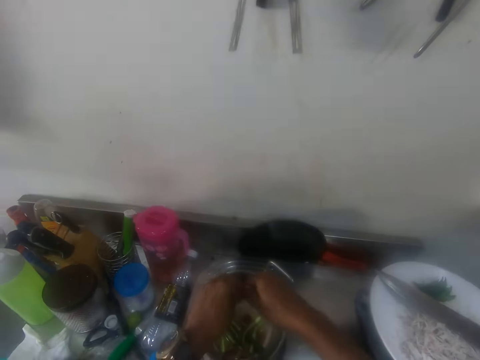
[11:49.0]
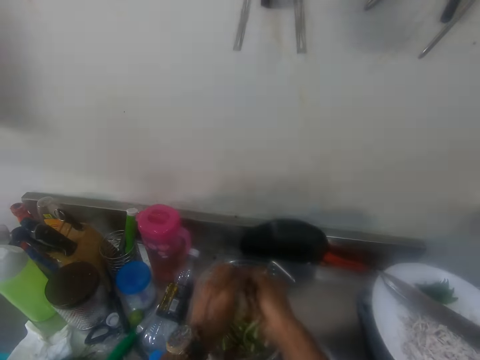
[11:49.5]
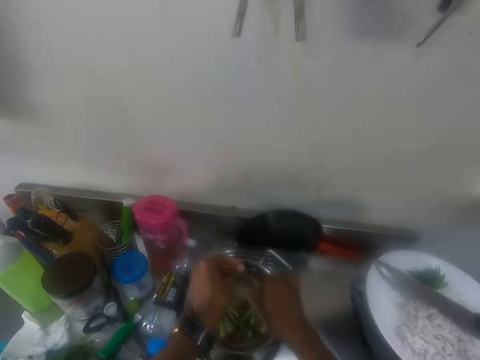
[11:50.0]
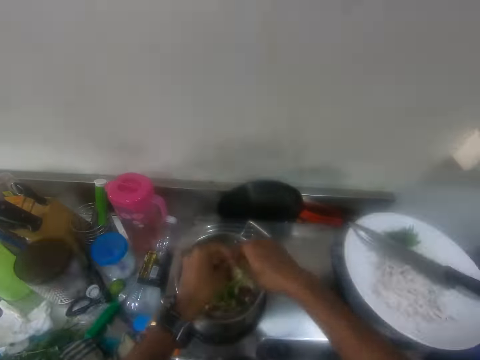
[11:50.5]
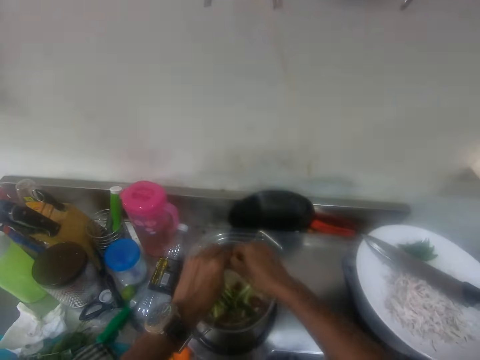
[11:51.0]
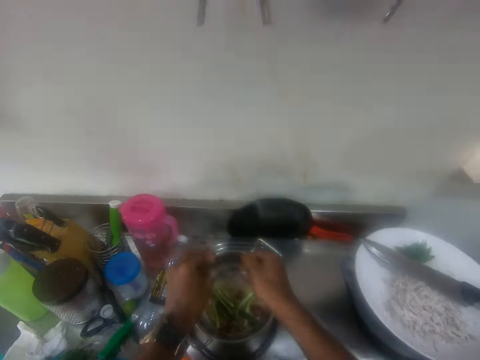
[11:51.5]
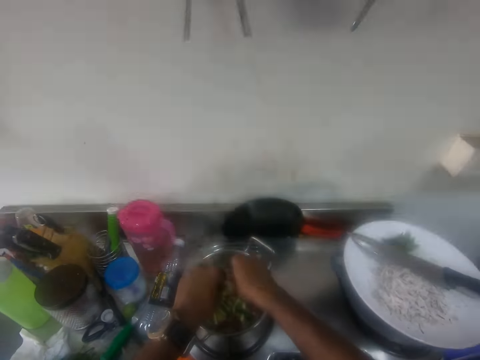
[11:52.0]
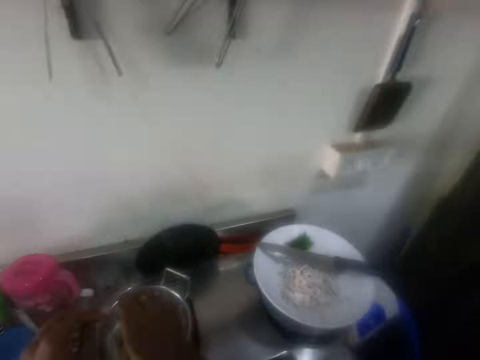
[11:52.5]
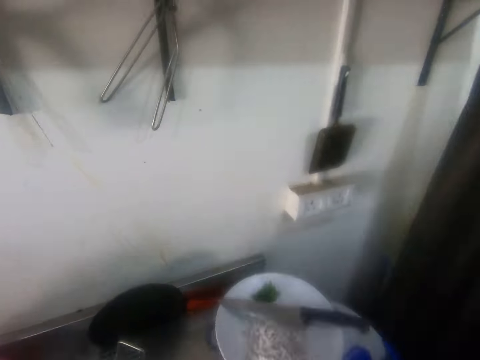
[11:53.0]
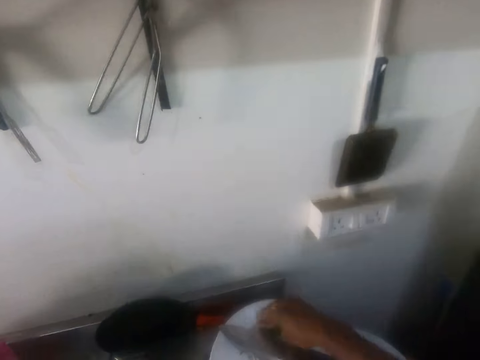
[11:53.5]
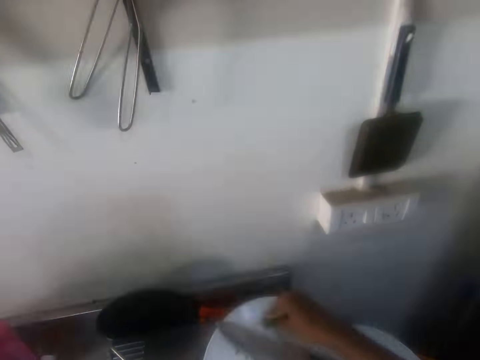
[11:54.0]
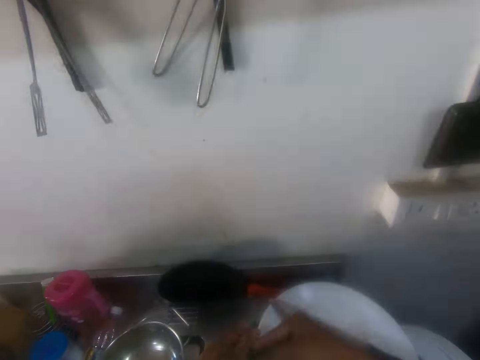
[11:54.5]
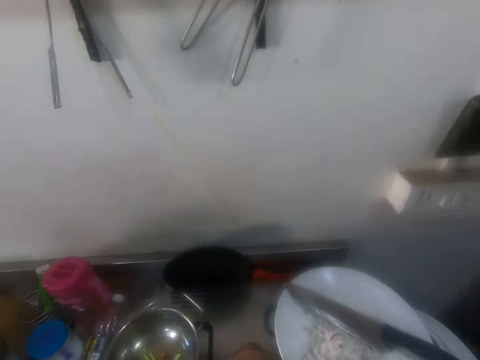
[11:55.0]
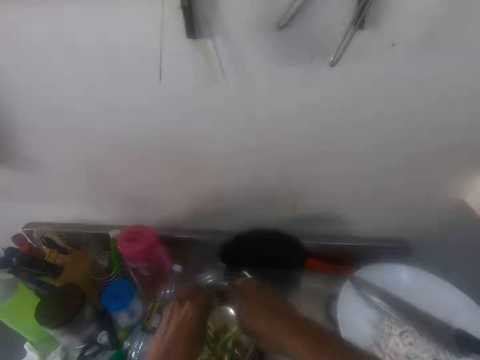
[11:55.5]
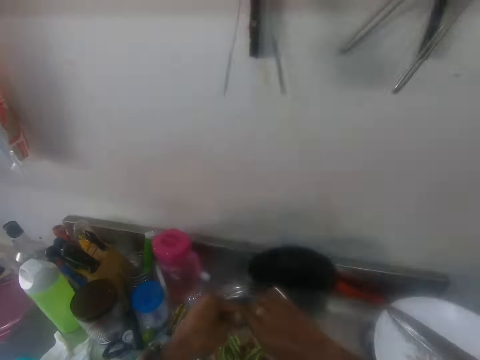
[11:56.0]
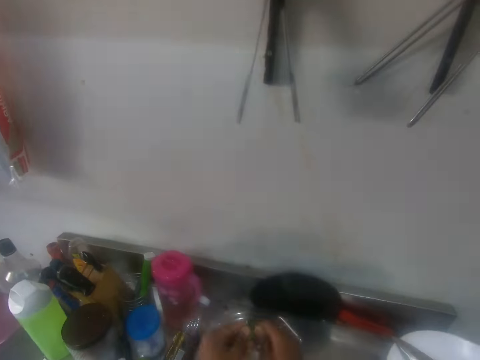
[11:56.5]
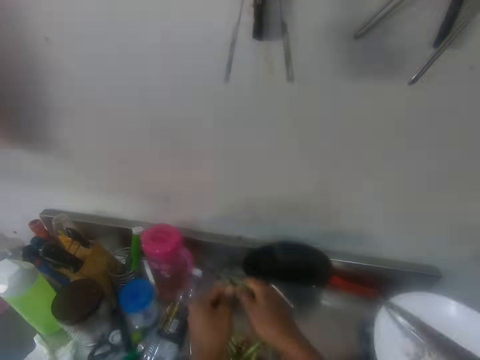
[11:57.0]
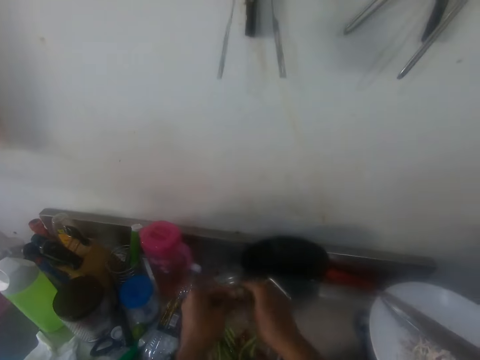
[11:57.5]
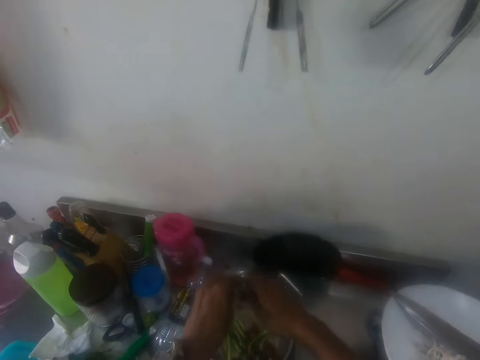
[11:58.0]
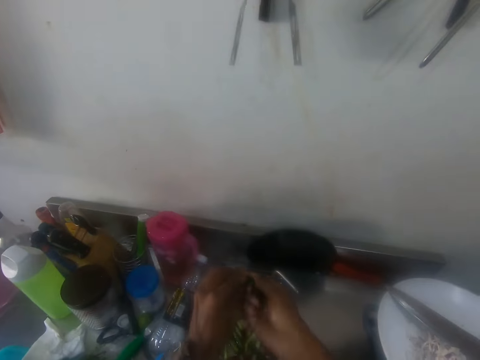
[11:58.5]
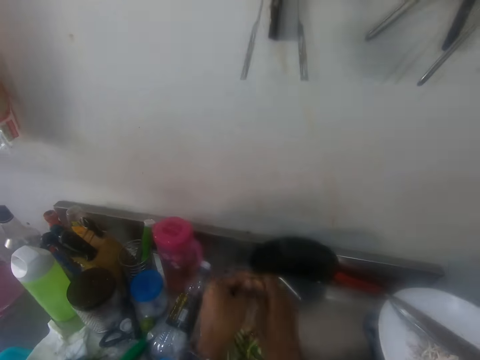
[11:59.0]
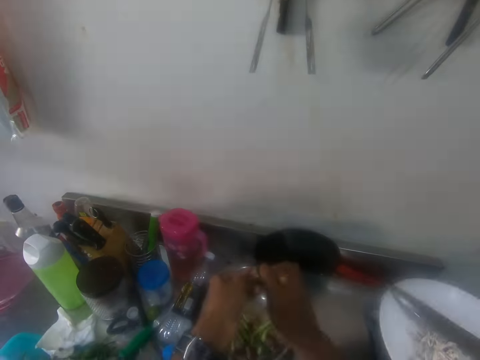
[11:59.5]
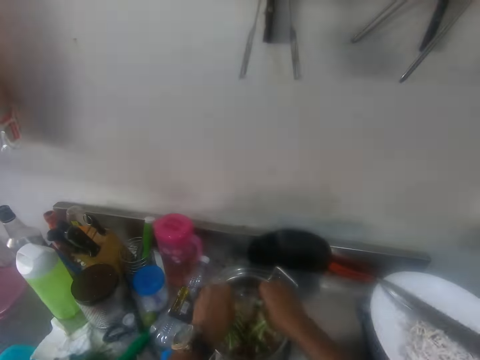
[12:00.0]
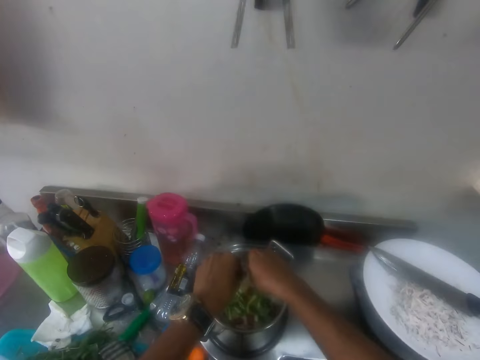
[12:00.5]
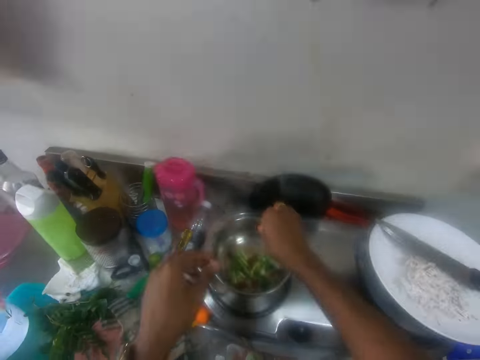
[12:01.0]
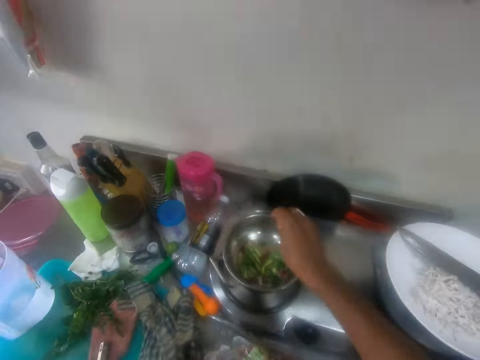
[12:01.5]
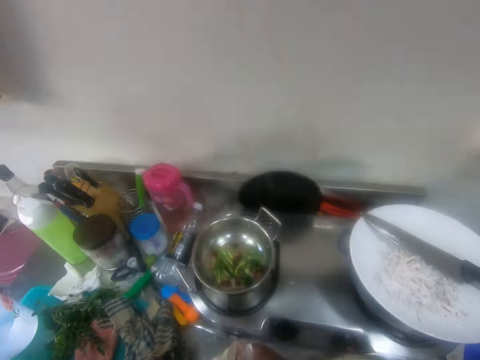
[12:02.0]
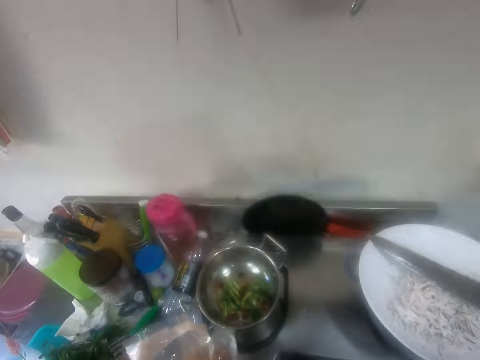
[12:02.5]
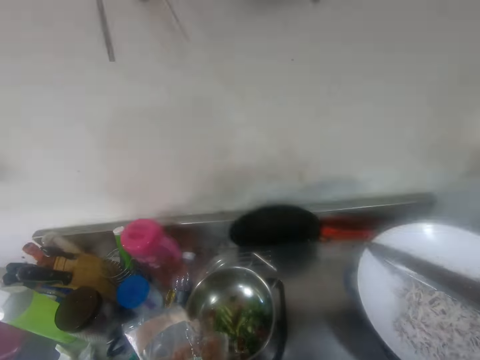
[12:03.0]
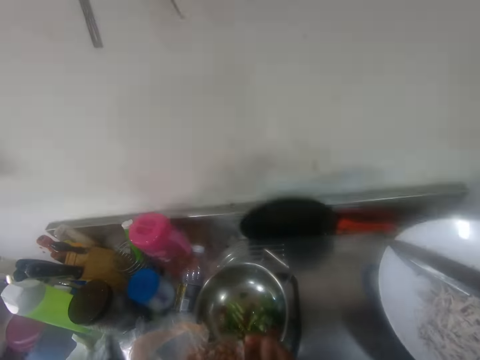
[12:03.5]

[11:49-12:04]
The camera wearer cuts spices with his hand. He puts the spices in the pot. He cuts the spices with his hand. He puts the spices in the pot. He moves around. He picks up the coriander leaves in the plate on the table. He cuts the coriander leaves in the cooking pot on the table with his hands. He puts the leaves in the pot. He picks up a pack of something. He holds something with his left hand.

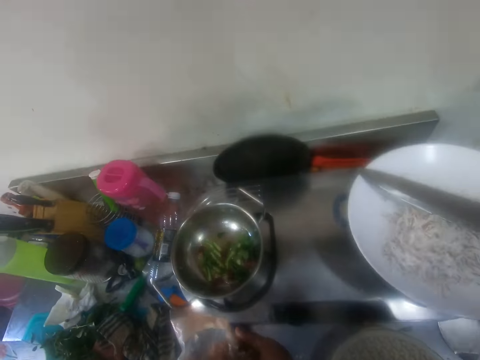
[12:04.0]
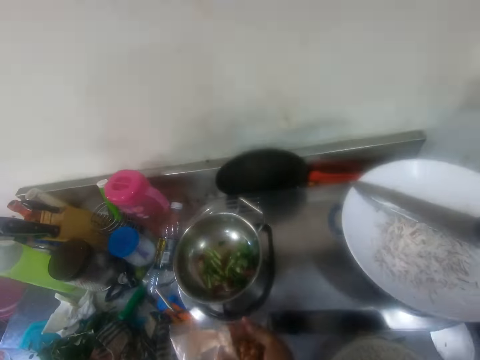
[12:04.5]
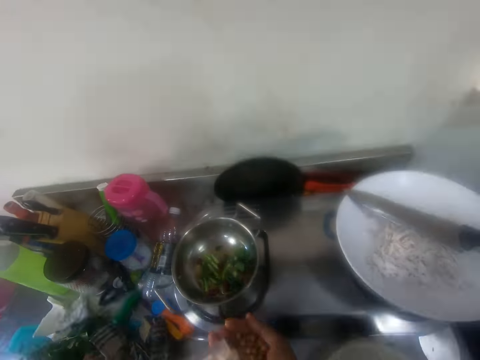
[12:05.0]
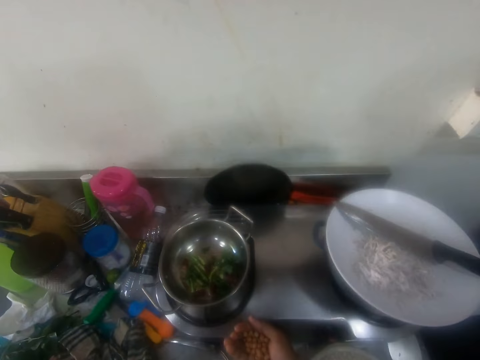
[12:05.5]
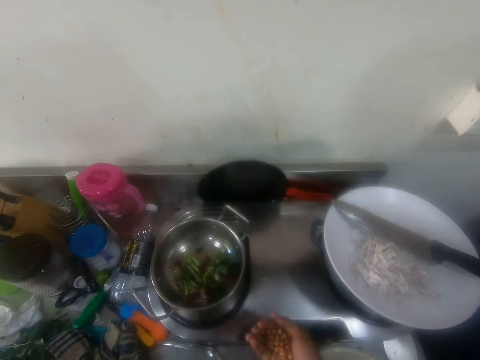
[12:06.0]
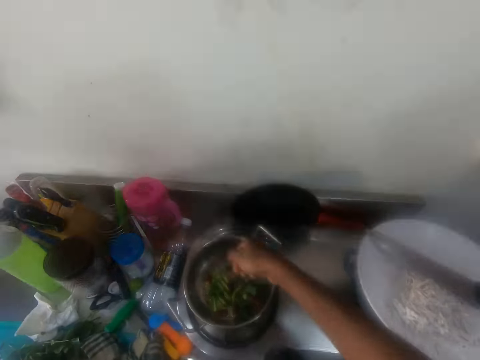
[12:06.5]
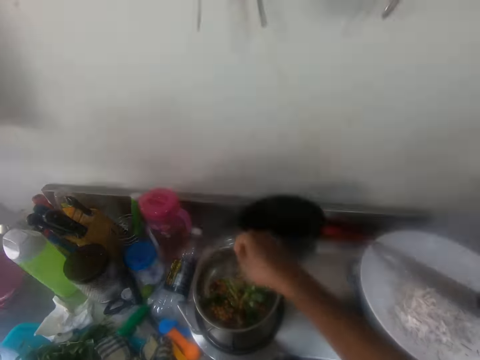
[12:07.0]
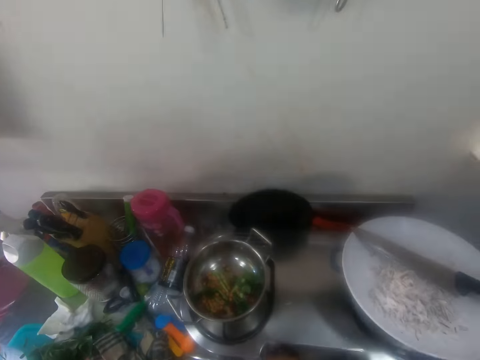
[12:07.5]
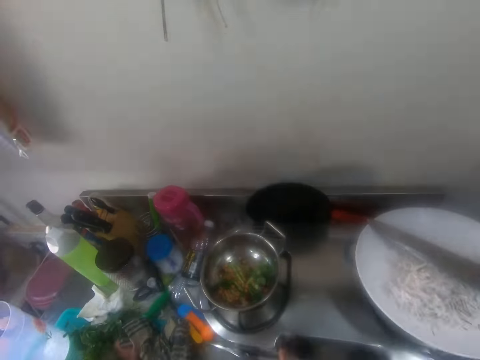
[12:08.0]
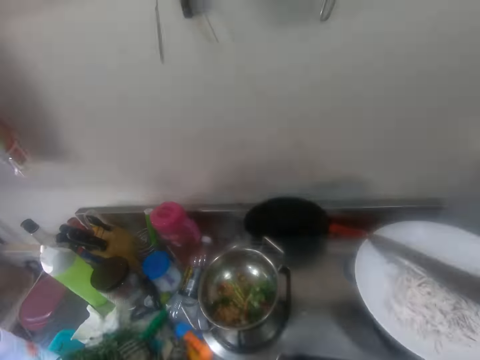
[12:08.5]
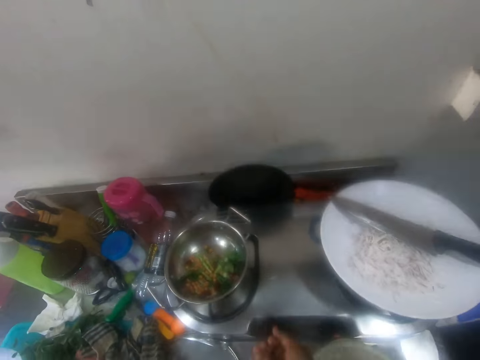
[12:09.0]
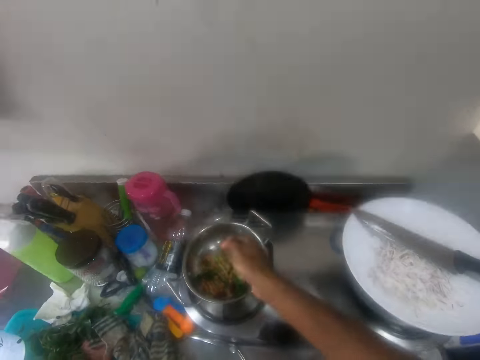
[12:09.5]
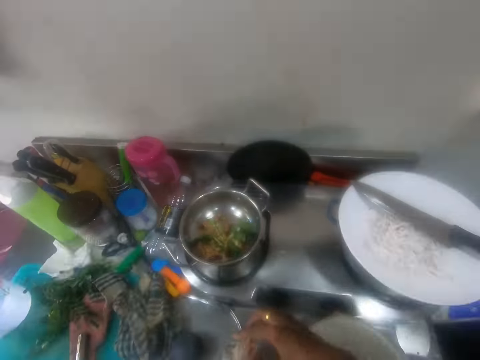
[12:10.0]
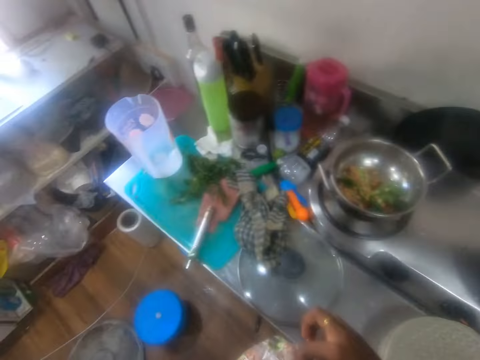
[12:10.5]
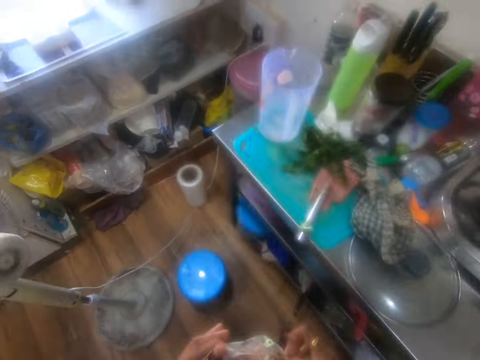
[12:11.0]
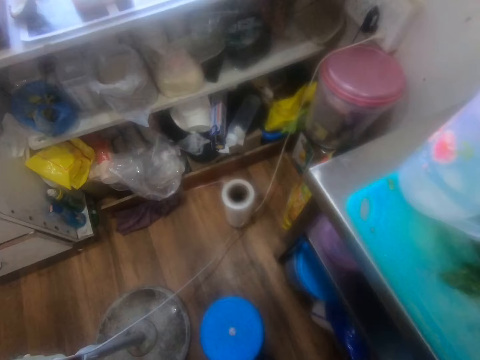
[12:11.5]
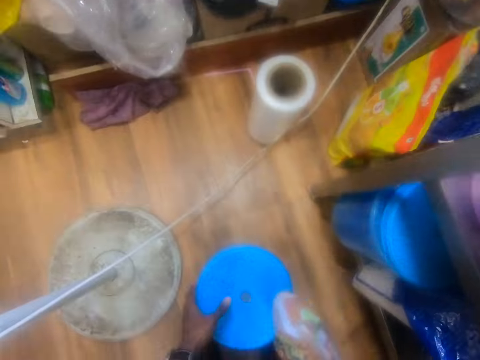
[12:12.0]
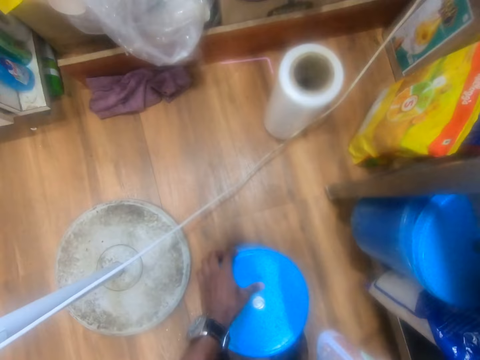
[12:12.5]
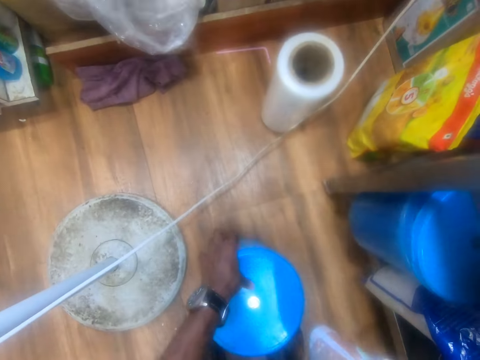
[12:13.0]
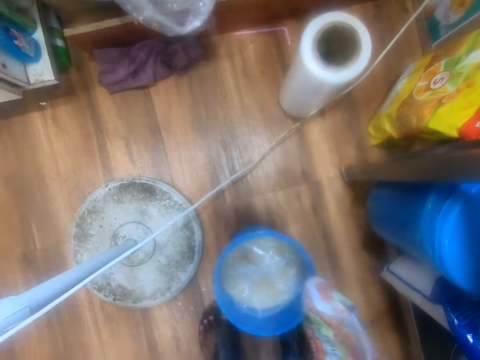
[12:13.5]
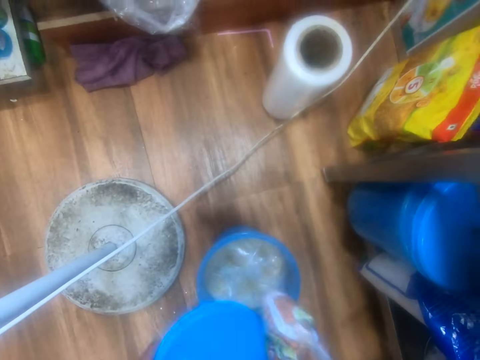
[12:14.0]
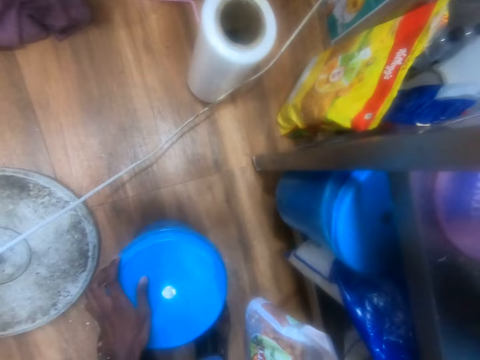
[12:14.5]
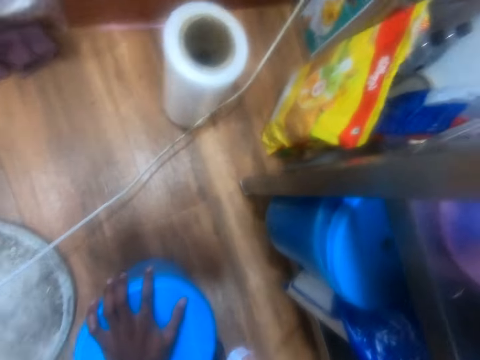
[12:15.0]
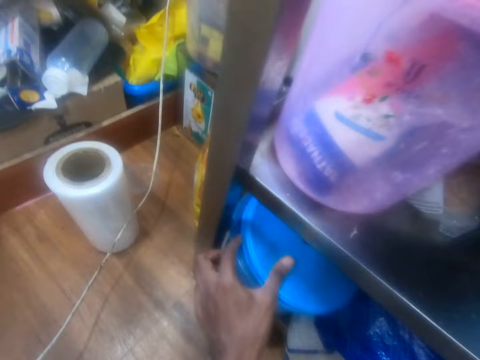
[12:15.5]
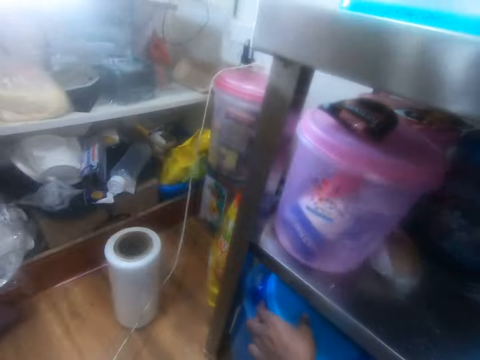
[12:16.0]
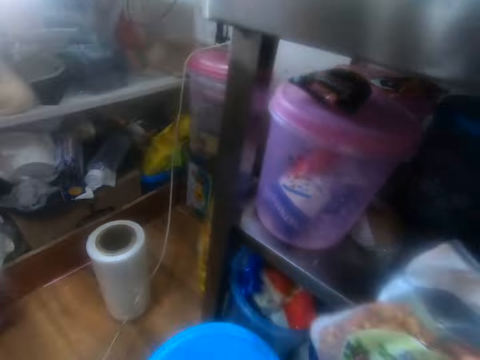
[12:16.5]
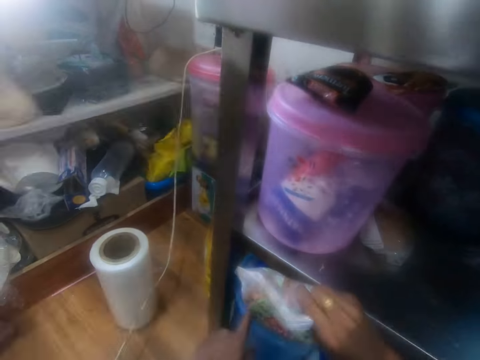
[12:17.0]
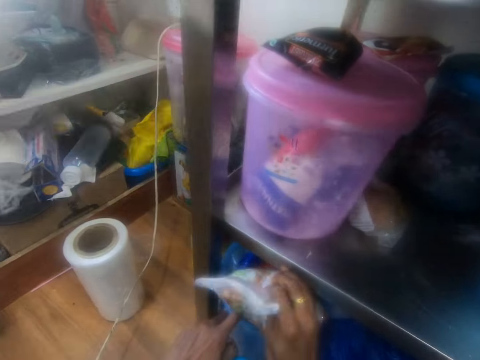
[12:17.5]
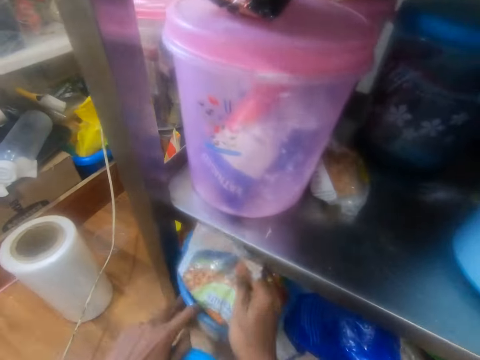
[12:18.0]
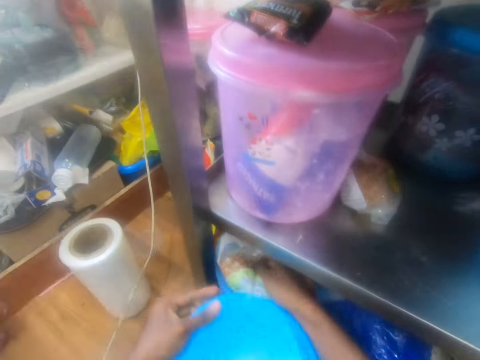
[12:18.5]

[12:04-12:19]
The camera wearer puts something on his right hand. He puts something in the cooking pot. He puts something on his right hand. He puts something in the cooking pot. He walks on the floor. He opens a bucket on the floor with his left hand. He covers the bucket on the floor. He opens the bucket in the bucket rack with his left hand. He puts a pack of something in the bucket.
